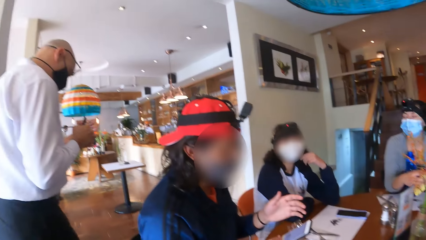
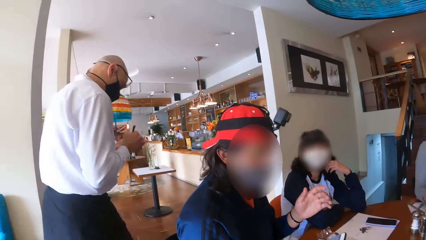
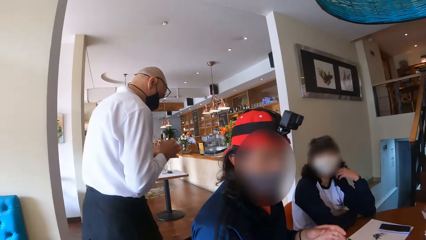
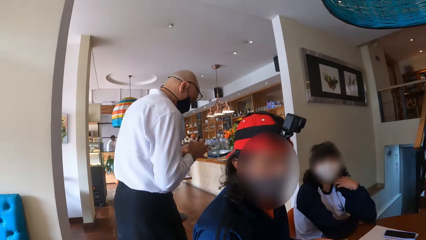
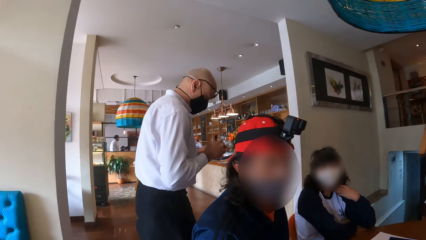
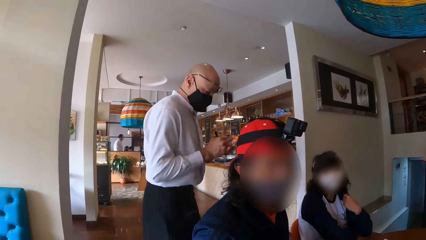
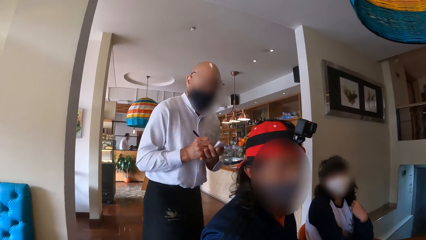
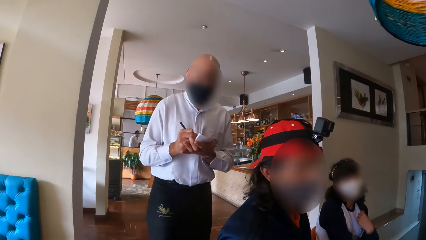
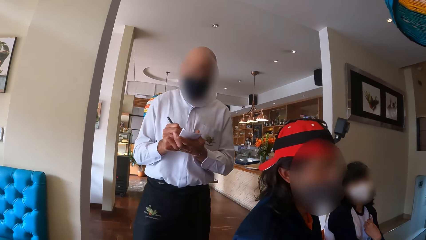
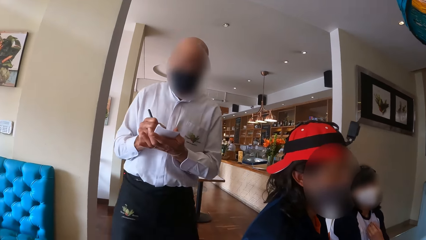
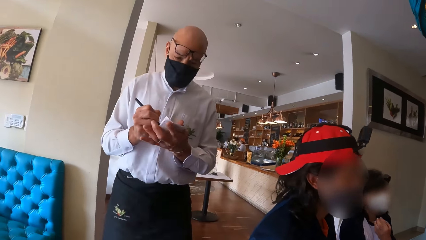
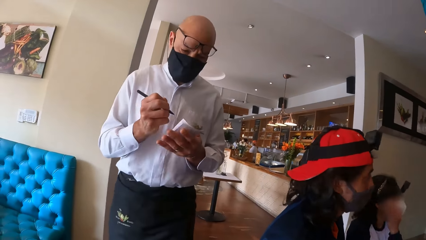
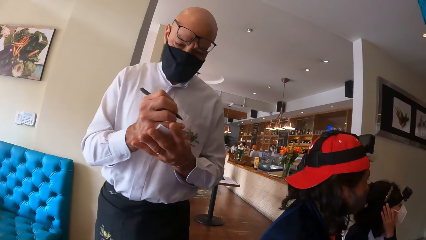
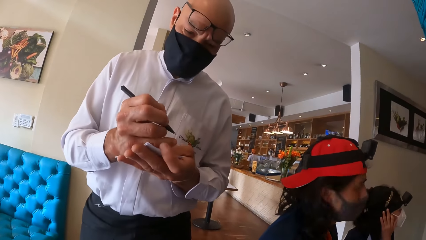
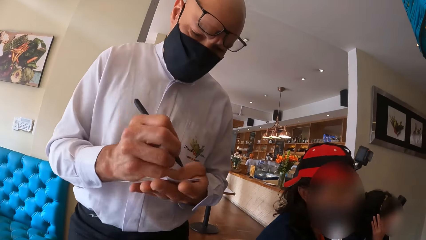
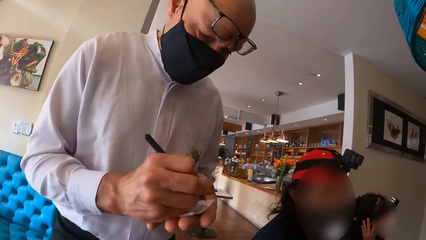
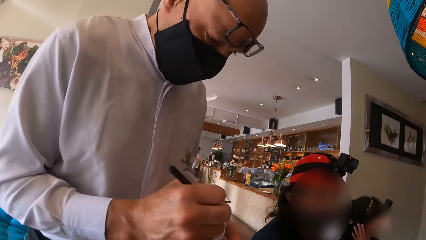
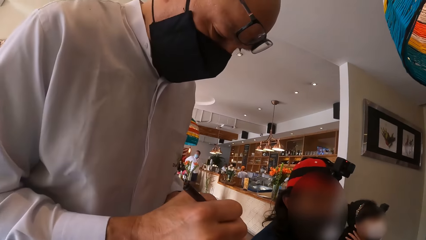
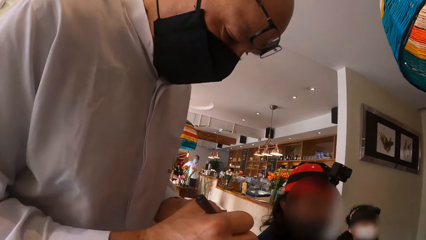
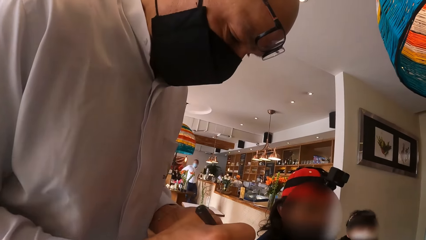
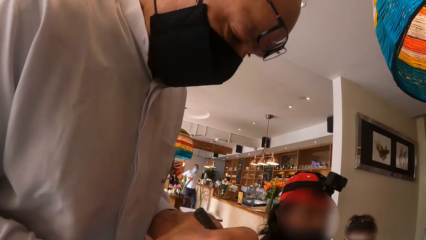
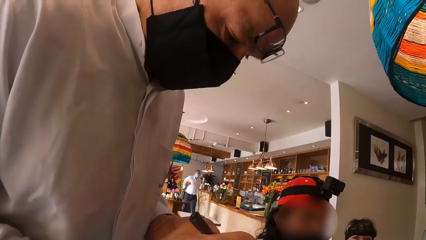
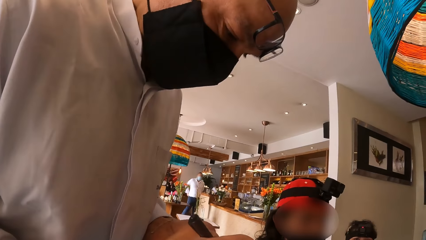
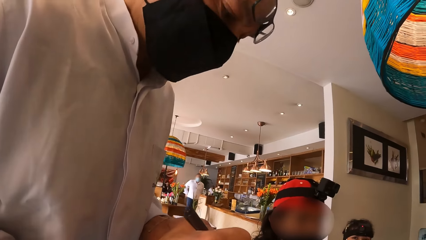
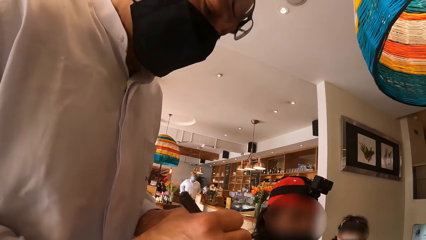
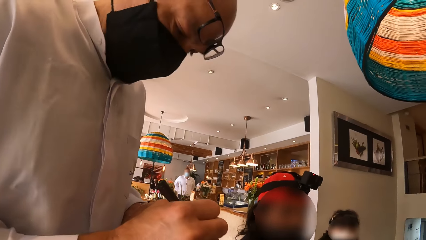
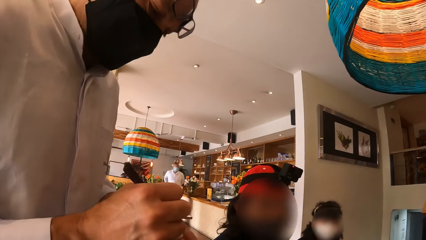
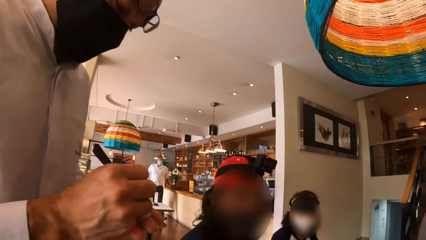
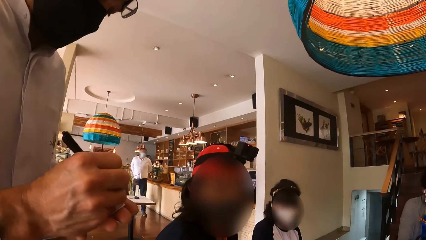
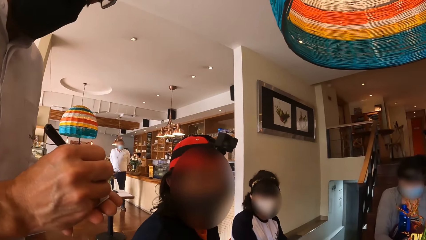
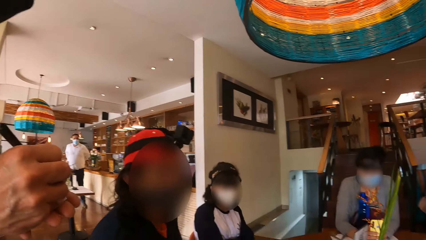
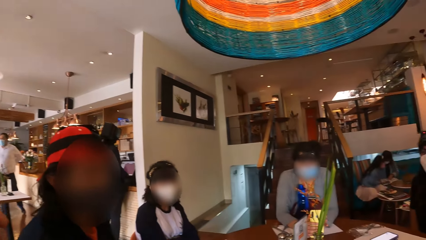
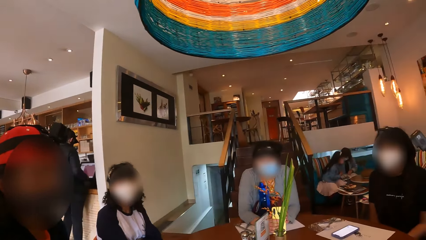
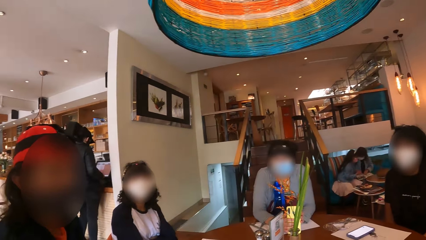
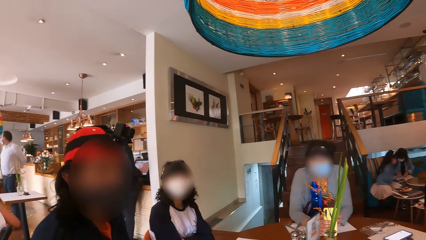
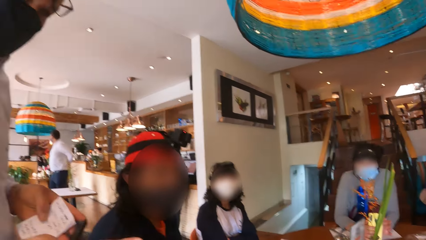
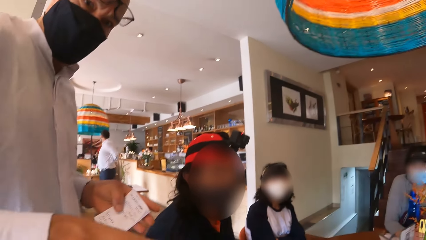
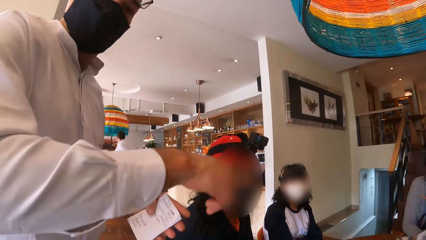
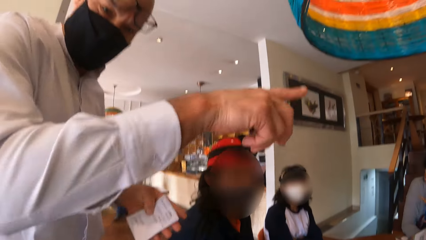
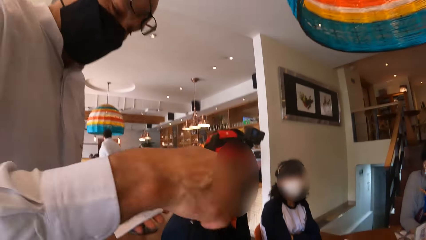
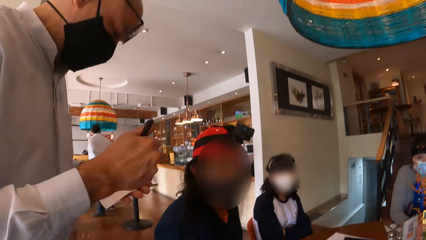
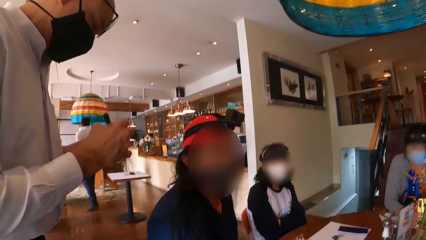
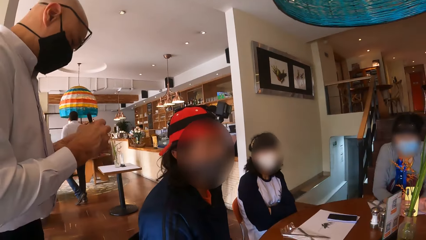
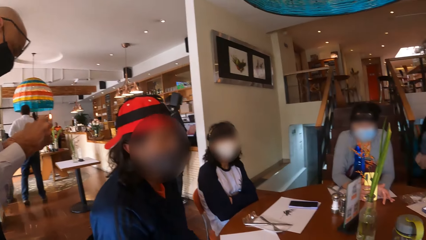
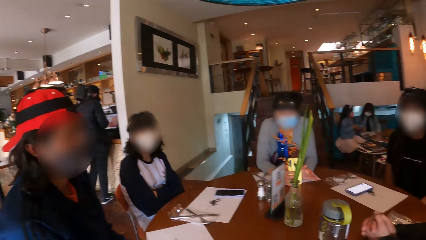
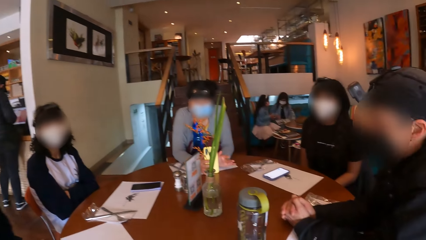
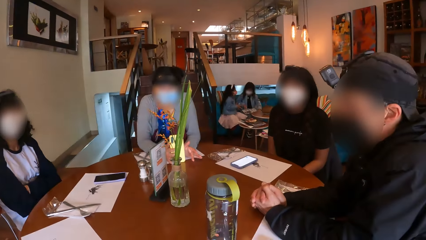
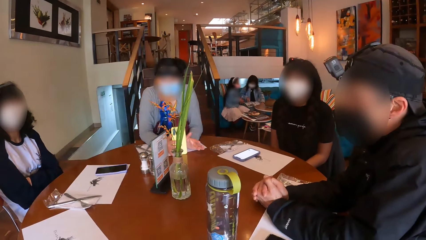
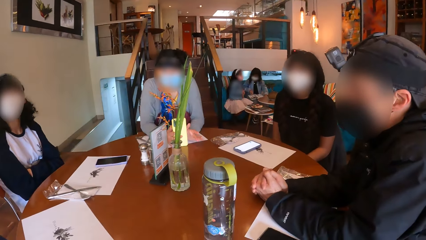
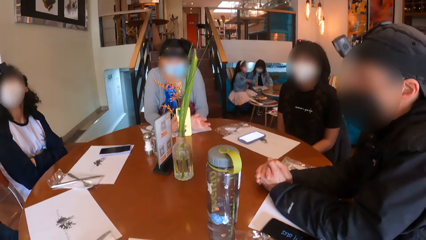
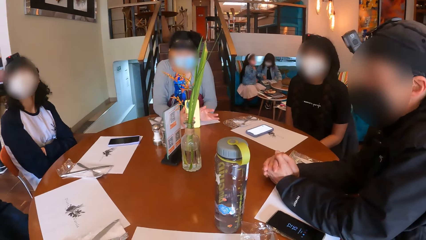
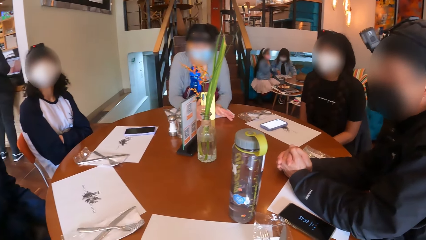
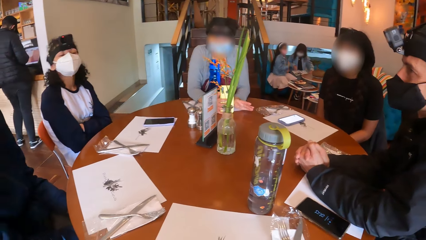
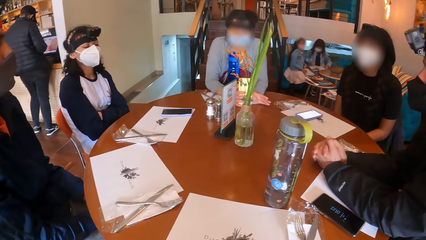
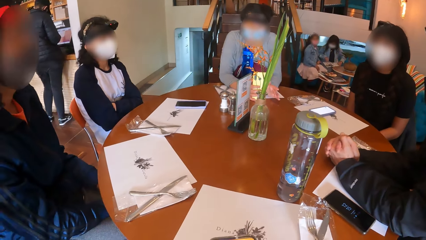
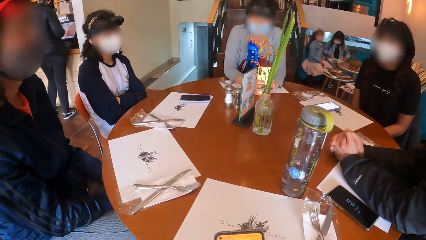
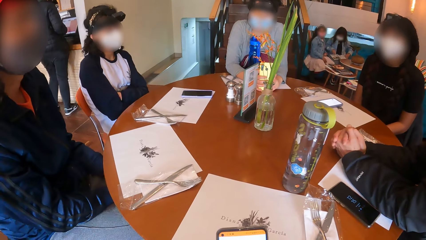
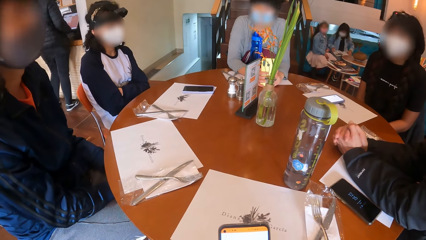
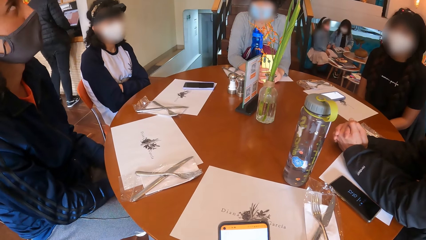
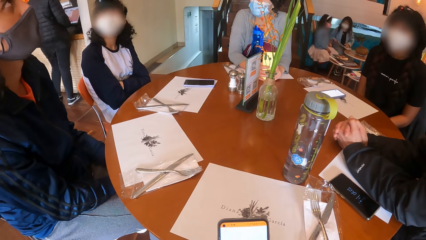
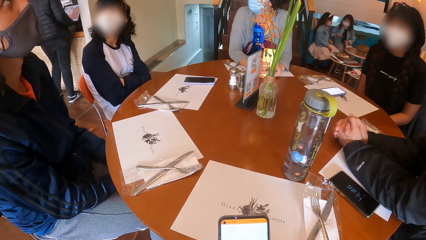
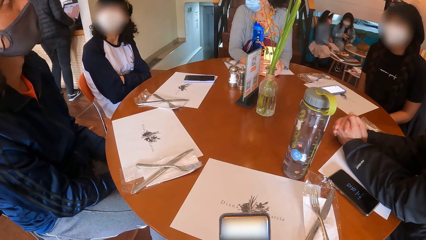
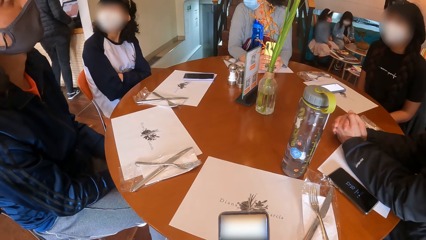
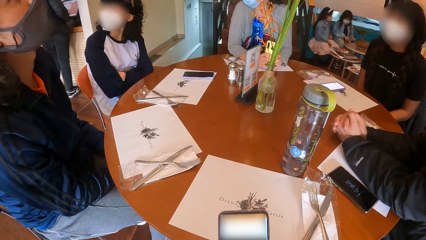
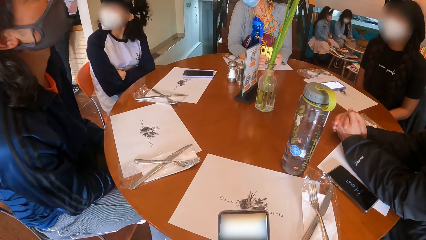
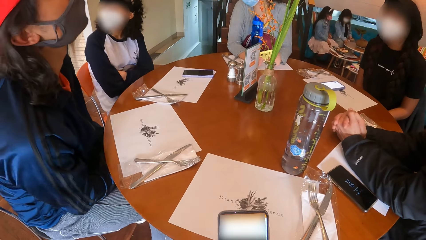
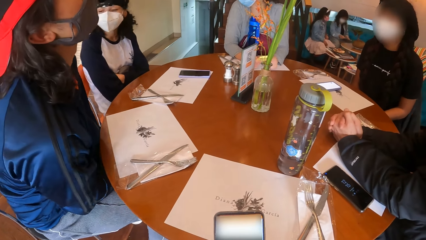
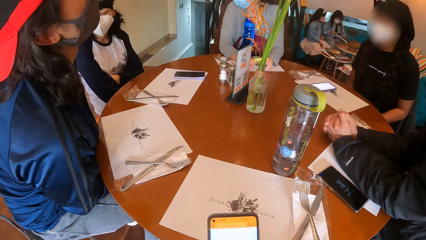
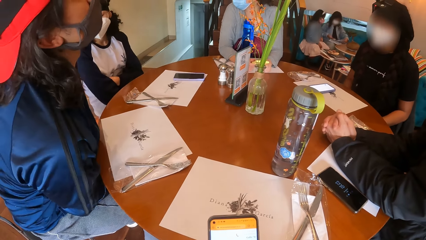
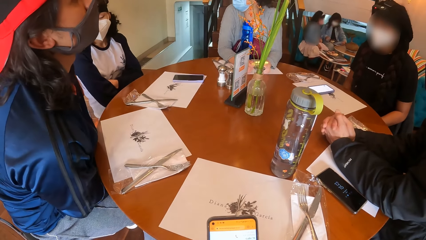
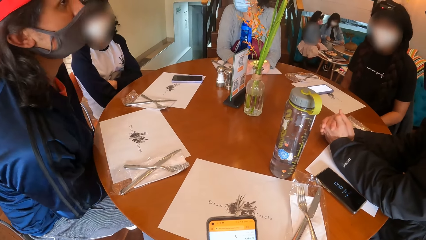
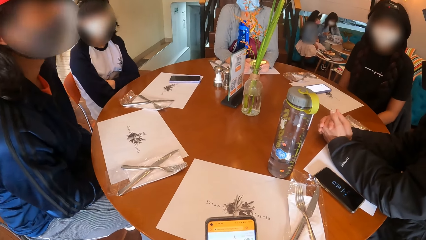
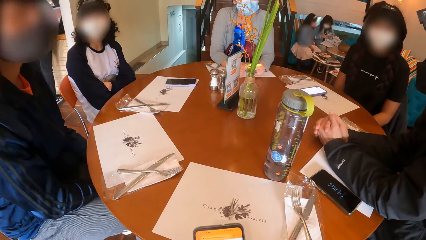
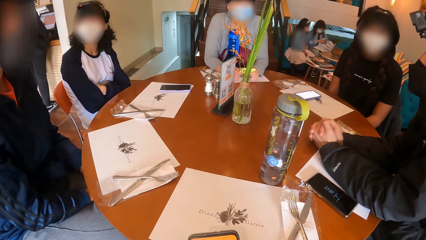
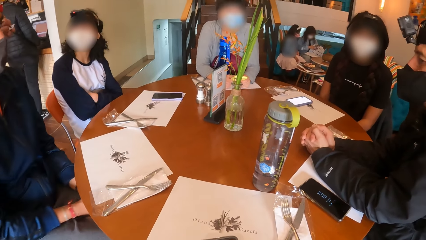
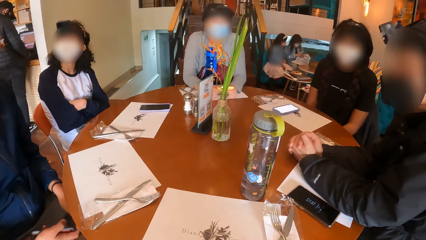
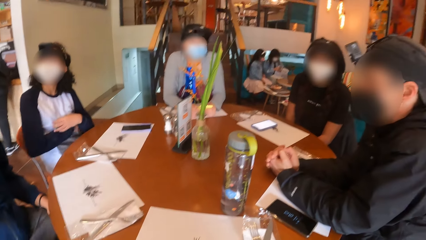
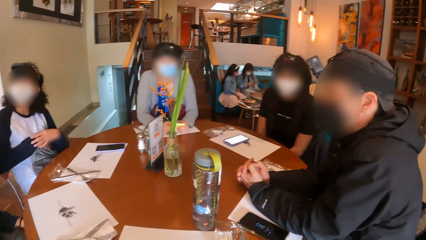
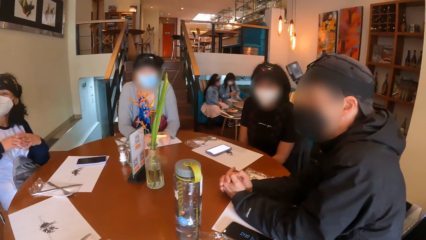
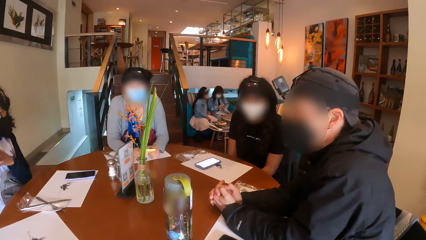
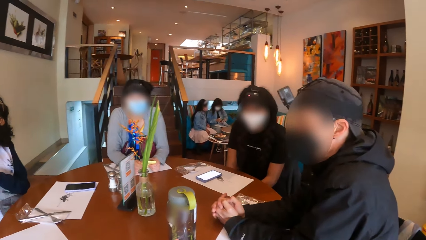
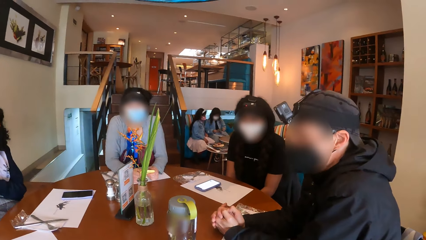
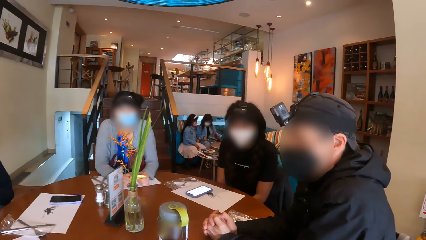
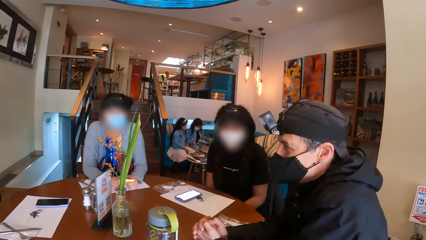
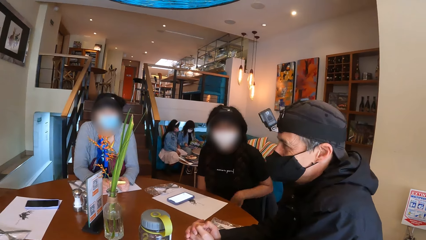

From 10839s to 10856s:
A man lifts his left hand. A waiter nods his head, makes a hand gesture with his right hand, and takes note on the notepad with the pen in his right hand. A woman makes hand gestures with her left hand. The camera wearer scrolls through the phone. Another man bops his head.
